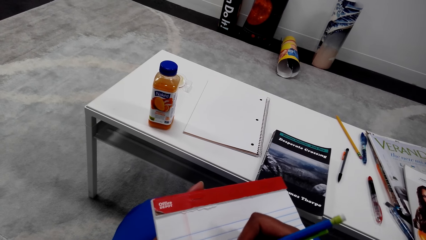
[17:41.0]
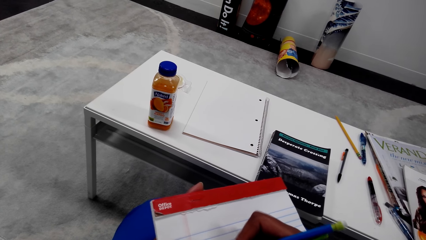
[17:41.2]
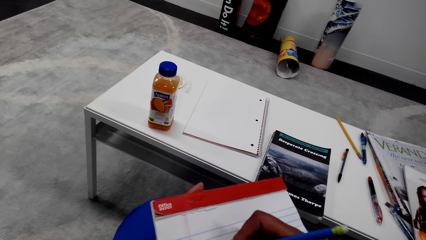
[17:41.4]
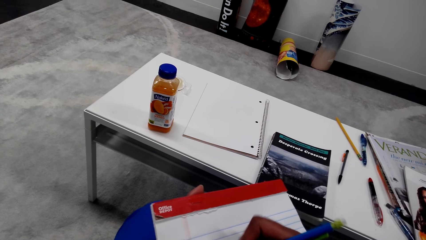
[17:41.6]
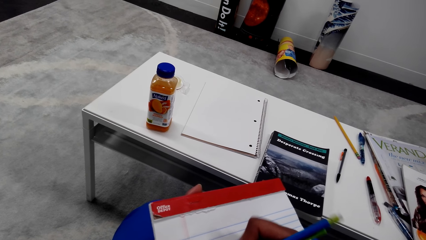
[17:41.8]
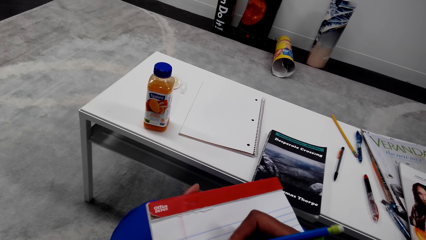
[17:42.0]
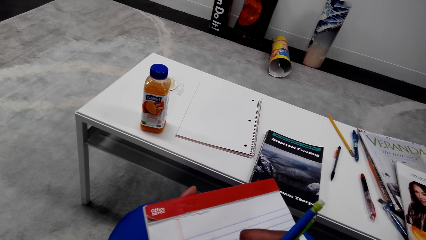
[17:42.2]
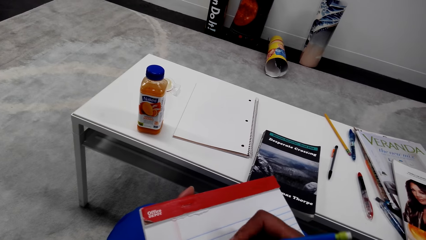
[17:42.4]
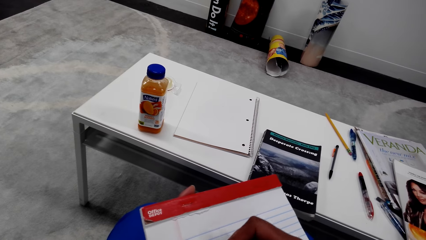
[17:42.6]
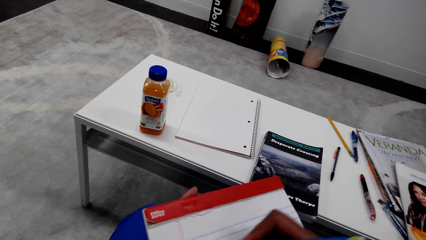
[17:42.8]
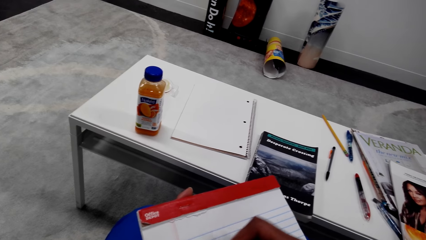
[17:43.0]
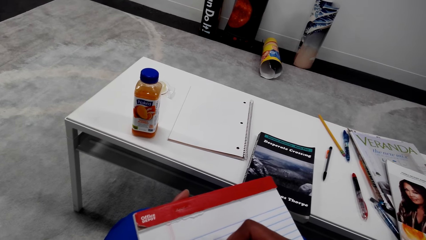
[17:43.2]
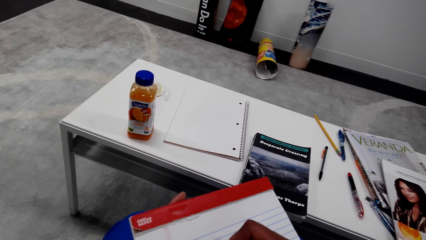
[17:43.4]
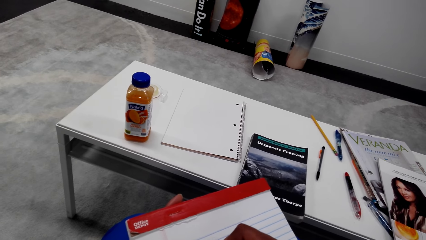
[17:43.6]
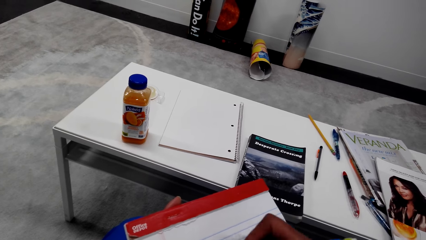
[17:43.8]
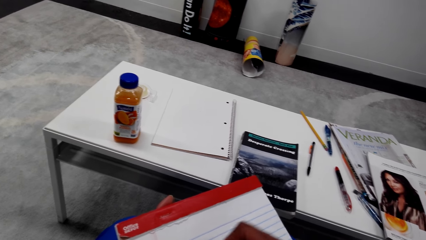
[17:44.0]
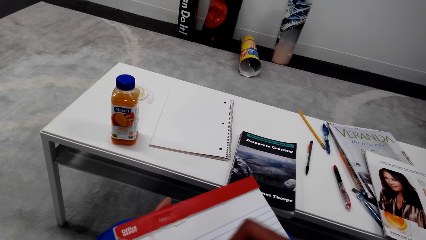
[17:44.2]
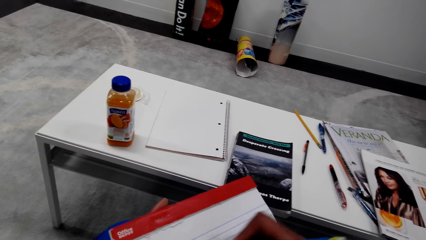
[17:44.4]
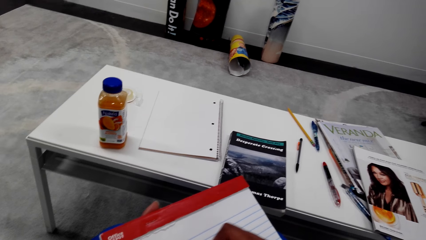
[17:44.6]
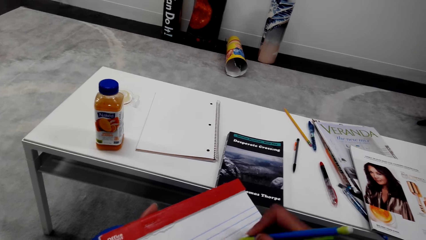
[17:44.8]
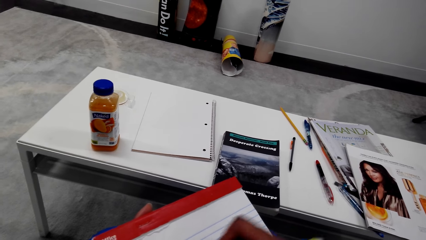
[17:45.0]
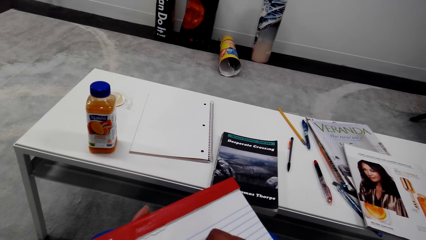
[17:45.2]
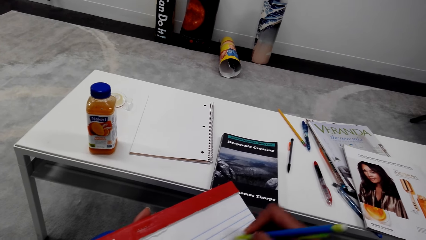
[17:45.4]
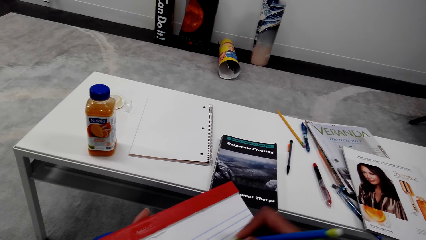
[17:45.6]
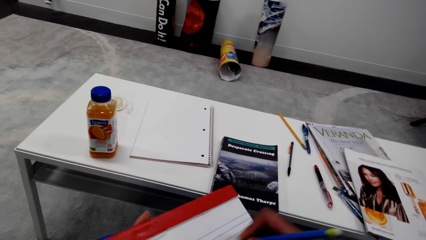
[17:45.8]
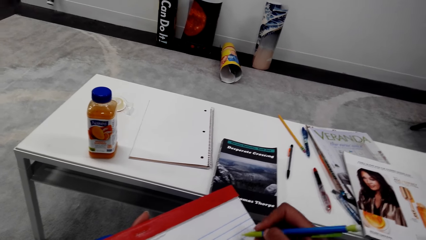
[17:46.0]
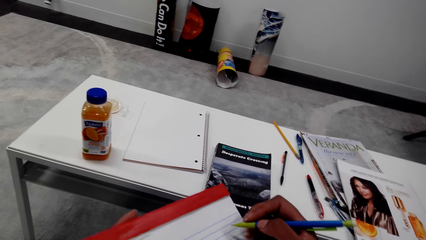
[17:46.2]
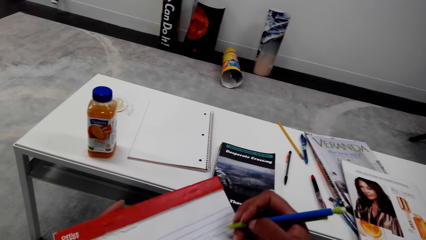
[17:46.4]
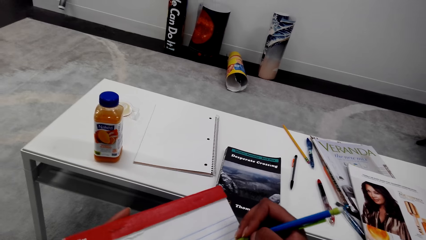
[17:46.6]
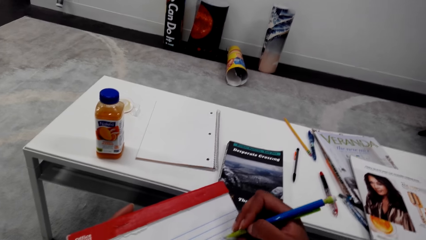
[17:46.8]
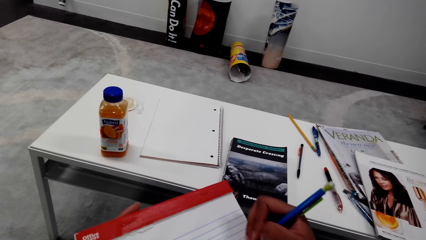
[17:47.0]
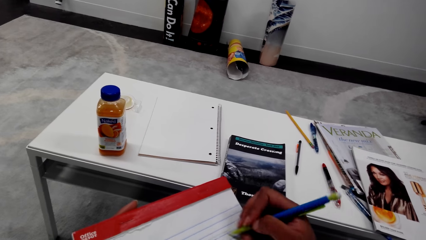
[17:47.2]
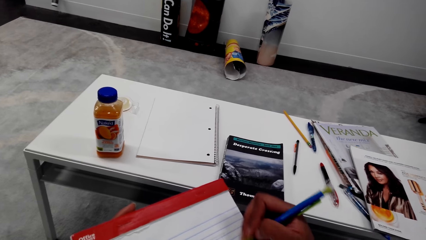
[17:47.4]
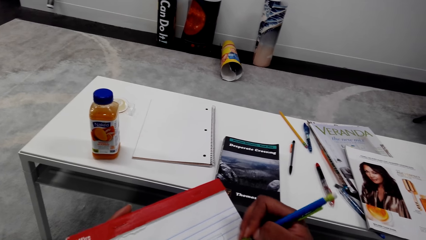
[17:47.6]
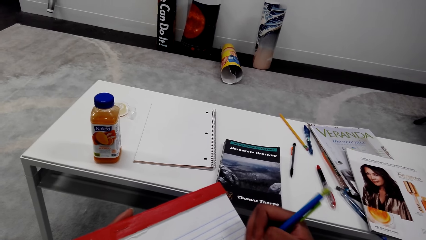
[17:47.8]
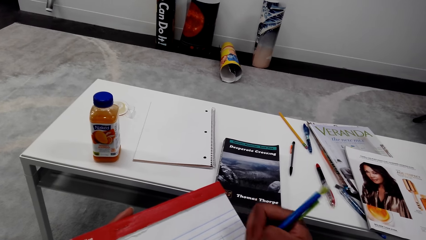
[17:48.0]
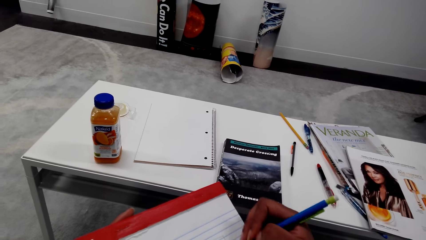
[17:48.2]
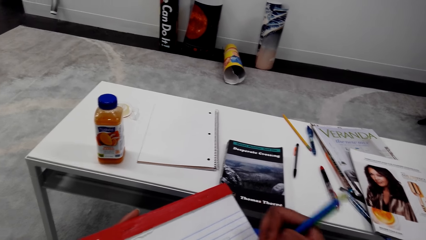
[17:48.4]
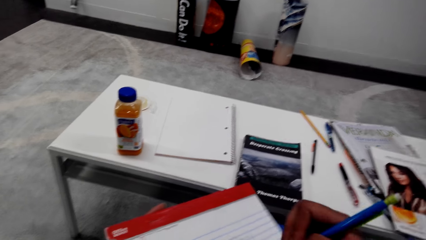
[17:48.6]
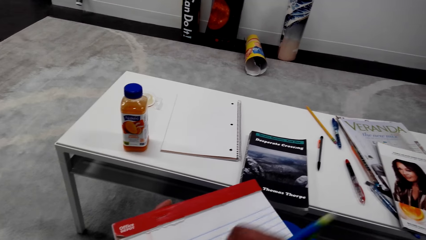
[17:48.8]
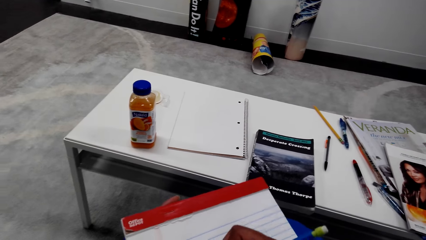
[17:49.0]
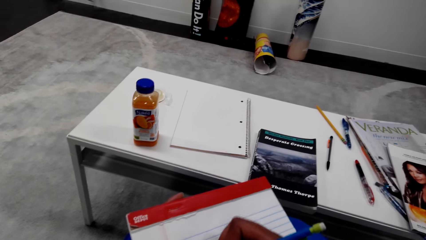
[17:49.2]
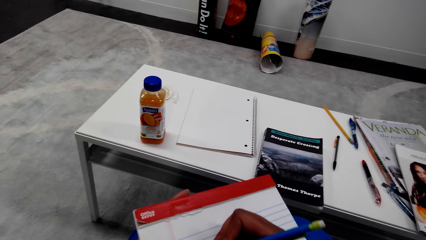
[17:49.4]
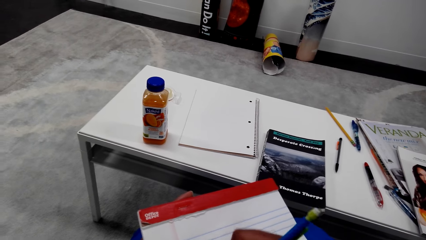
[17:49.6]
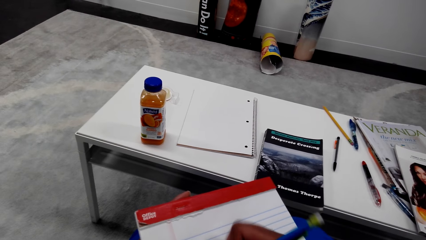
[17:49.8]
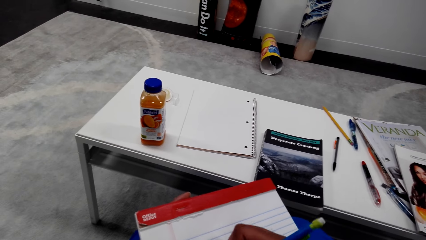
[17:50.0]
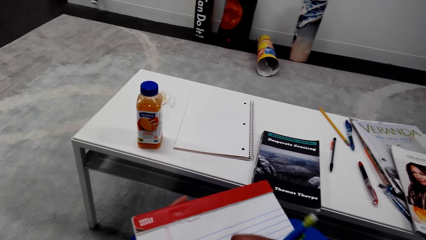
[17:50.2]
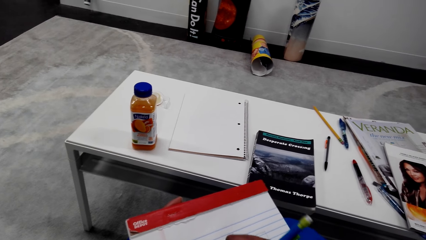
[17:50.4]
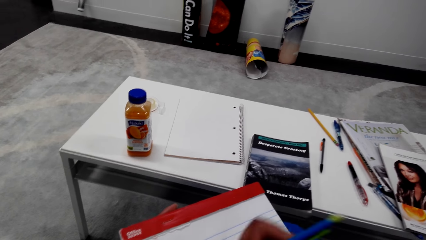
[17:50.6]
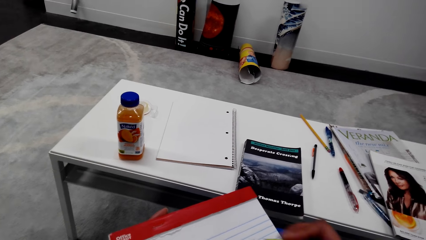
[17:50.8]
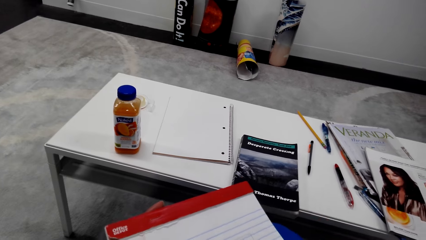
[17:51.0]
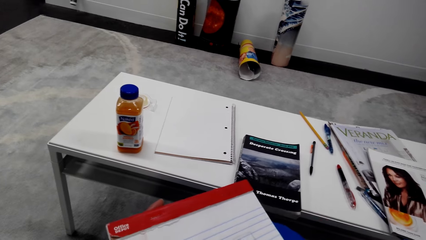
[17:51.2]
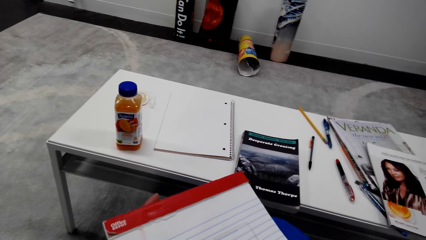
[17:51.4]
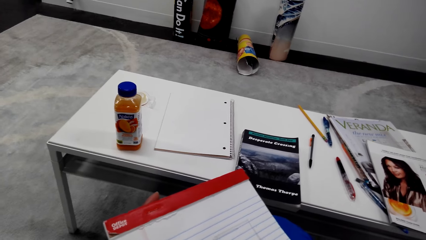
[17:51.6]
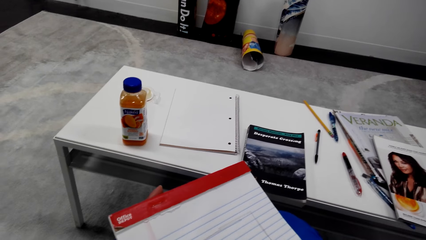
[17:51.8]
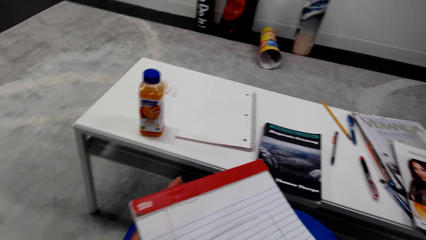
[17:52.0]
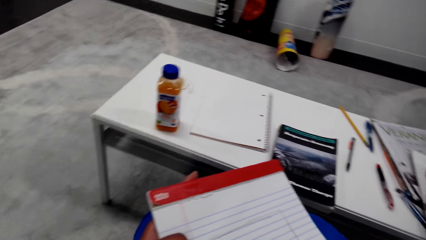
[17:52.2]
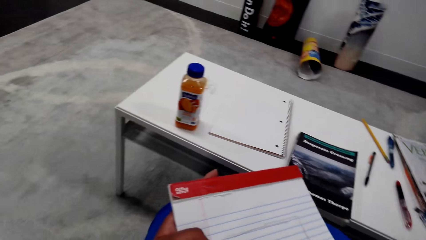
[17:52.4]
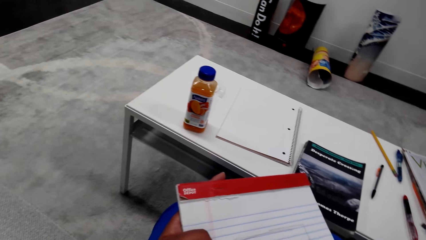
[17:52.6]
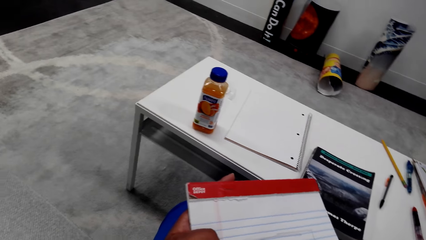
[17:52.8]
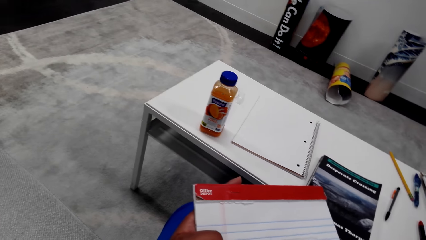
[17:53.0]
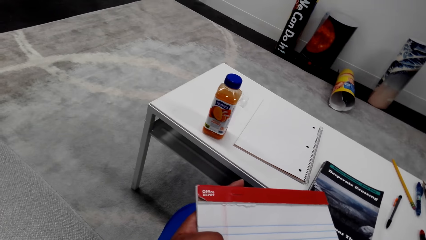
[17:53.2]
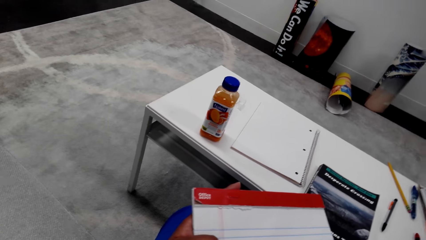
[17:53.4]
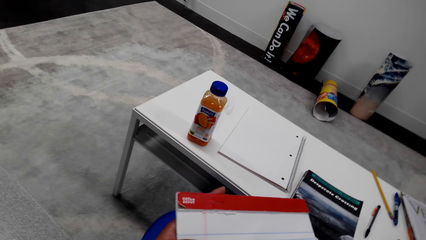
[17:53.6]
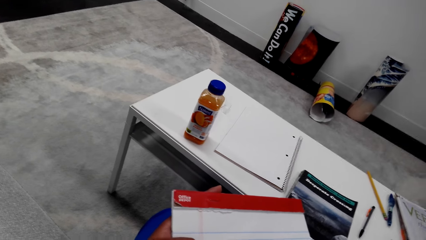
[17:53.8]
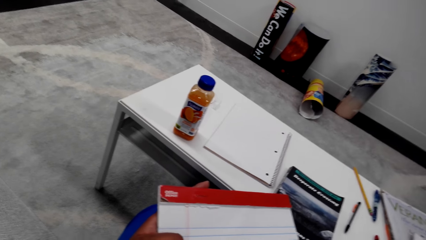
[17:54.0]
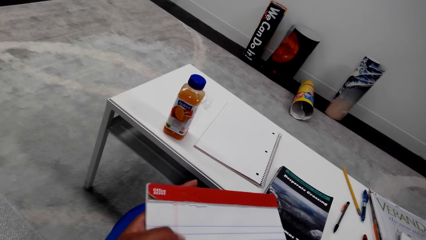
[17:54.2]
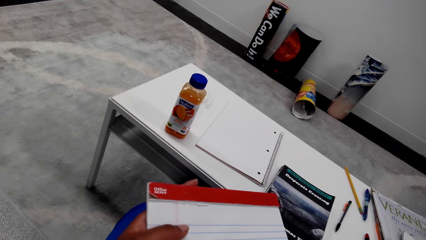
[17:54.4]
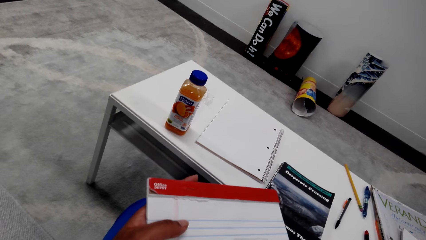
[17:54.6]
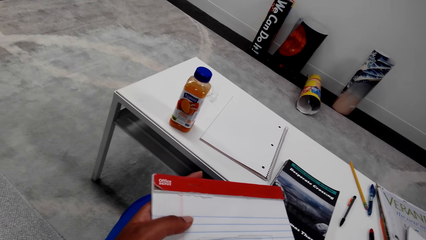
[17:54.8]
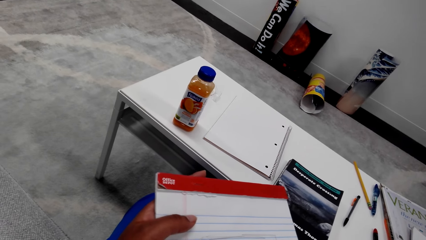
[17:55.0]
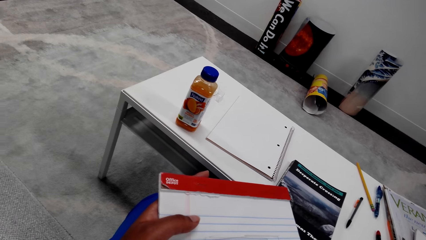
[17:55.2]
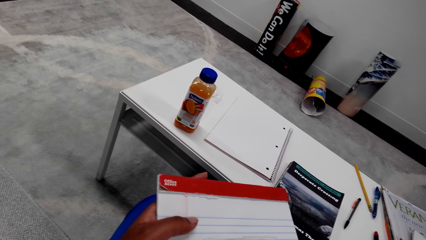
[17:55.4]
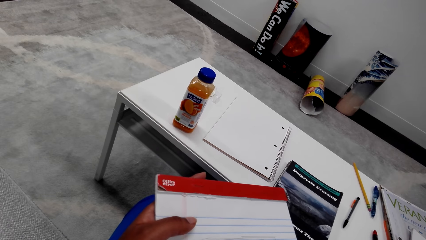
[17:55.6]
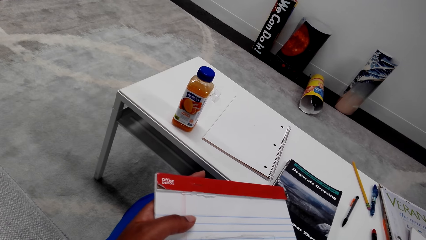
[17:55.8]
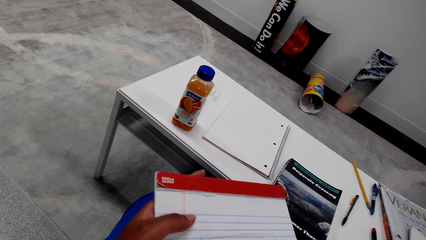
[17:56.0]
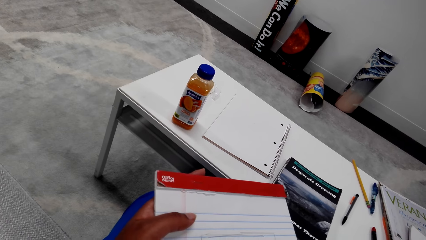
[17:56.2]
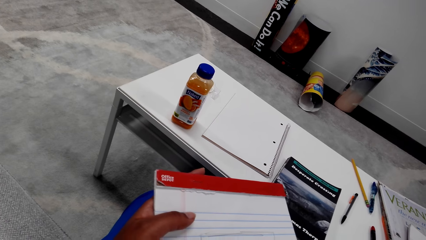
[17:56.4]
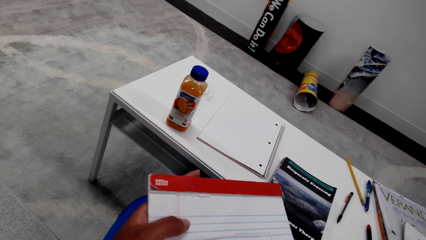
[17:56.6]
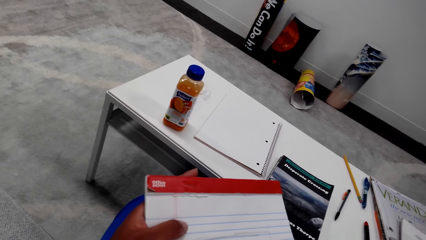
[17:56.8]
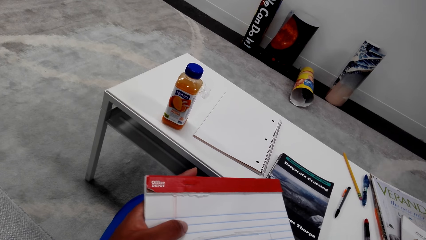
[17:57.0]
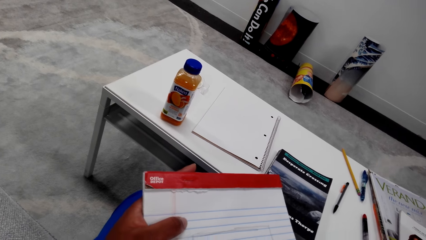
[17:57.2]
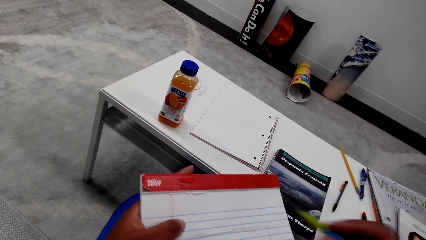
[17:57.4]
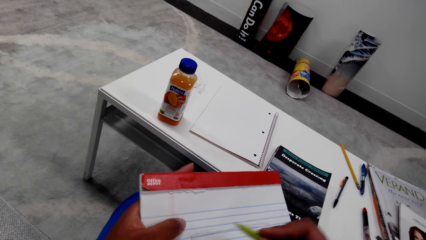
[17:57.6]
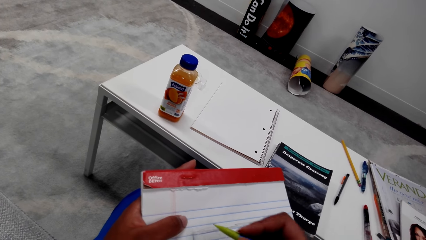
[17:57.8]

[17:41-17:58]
The camera wearer looks around.
